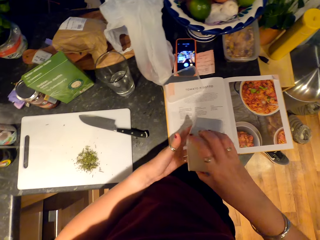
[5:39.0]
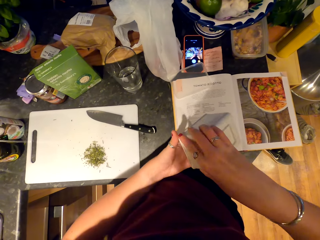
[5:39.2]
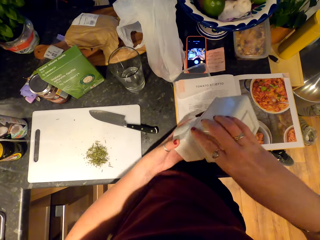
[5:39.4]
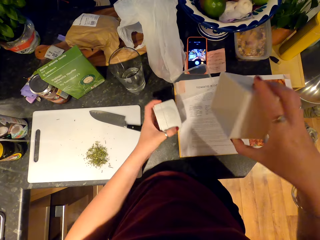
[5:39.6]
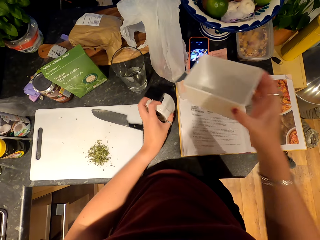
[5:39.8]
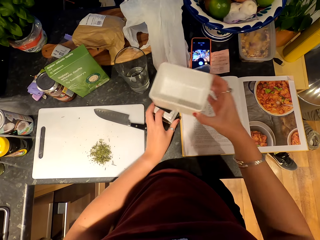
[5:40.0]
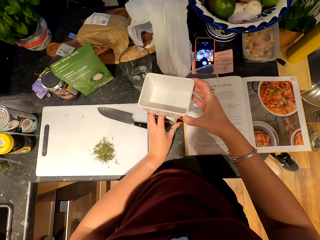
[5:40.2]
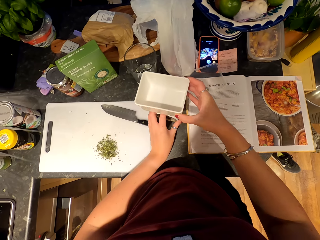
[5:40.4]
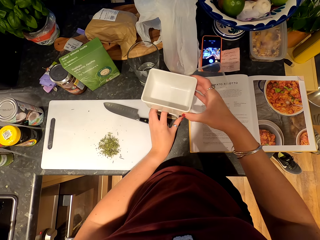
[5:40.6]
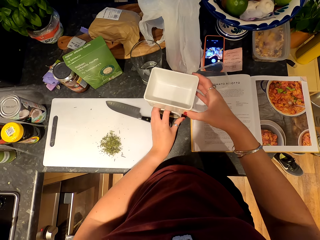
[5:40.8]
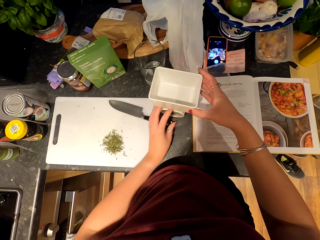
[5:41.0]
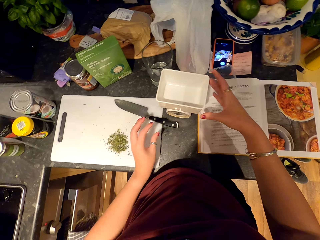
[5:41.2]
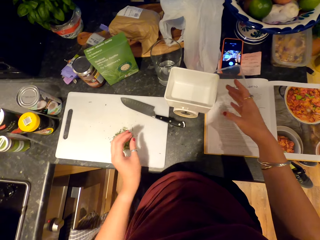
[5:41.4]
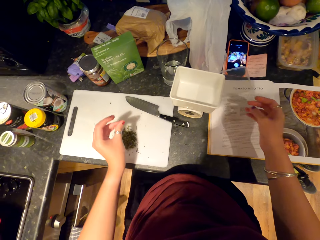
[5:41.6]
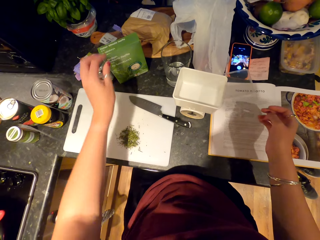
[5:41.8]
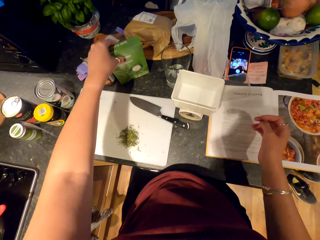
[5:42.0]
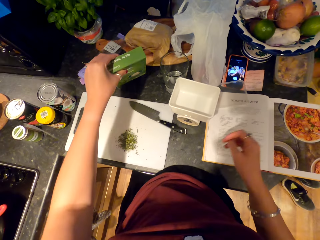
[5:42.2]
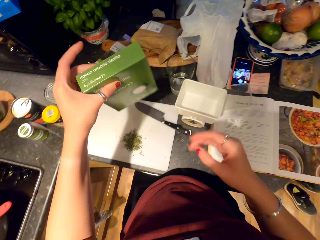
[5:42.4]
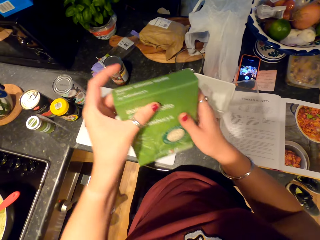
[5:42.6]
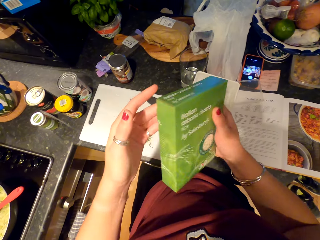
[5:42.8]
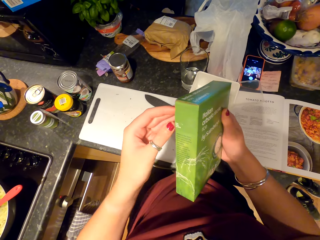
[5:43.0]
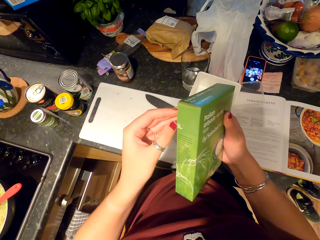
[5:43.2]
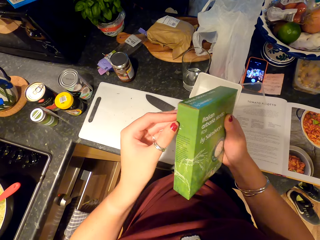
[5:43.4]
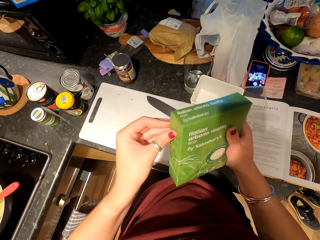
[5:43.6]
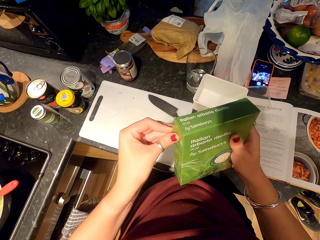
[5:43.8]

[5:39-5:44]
The camera wearer picks up measuring equipment. They pick up a box.

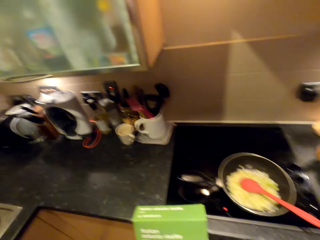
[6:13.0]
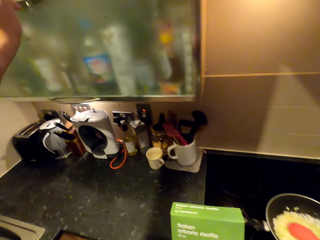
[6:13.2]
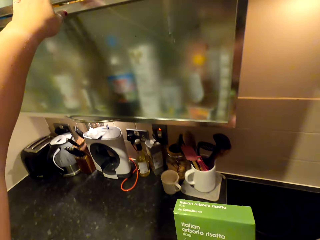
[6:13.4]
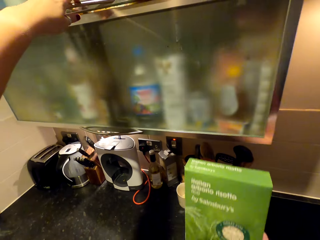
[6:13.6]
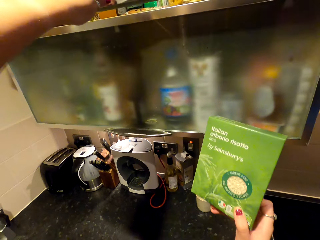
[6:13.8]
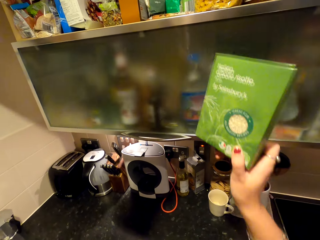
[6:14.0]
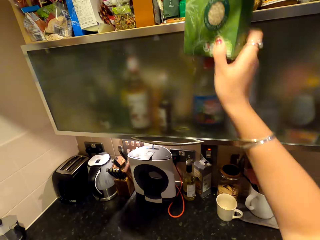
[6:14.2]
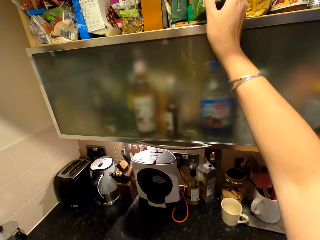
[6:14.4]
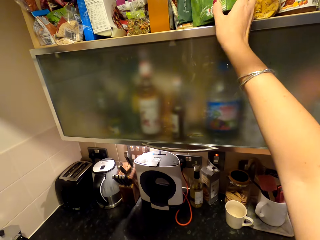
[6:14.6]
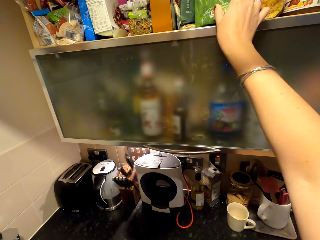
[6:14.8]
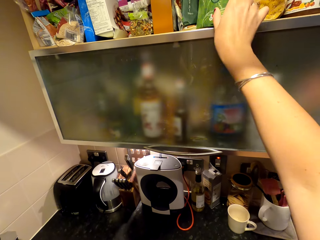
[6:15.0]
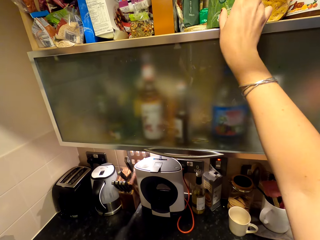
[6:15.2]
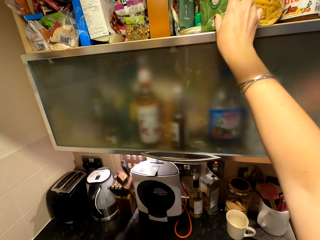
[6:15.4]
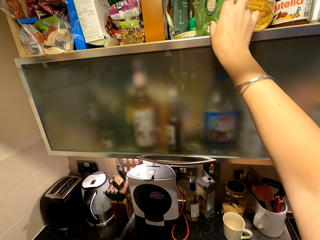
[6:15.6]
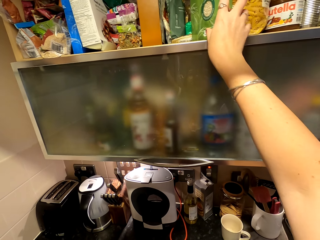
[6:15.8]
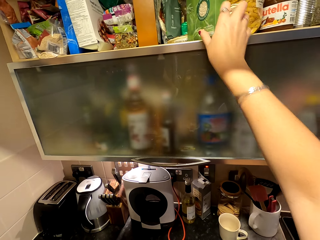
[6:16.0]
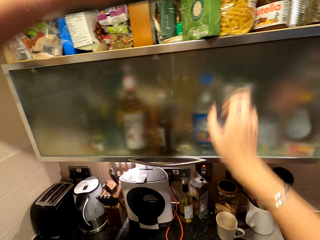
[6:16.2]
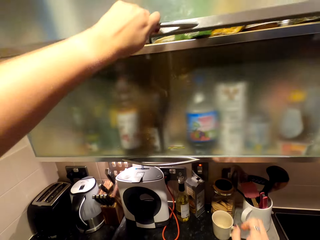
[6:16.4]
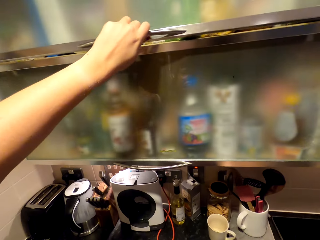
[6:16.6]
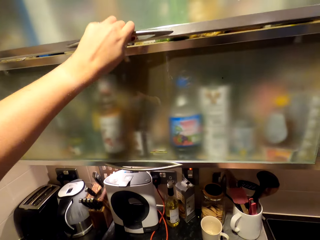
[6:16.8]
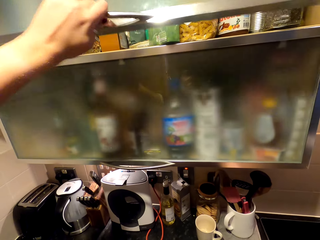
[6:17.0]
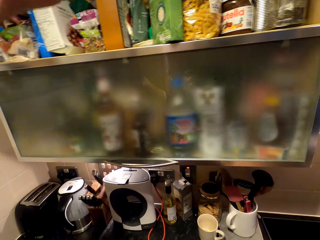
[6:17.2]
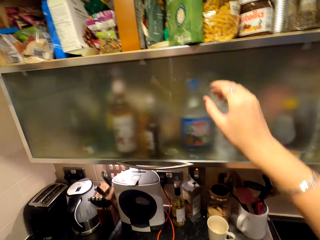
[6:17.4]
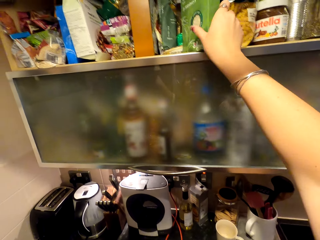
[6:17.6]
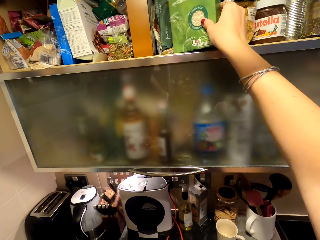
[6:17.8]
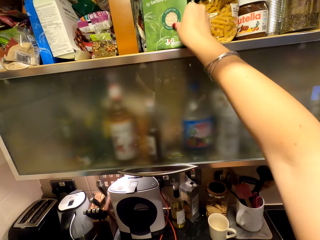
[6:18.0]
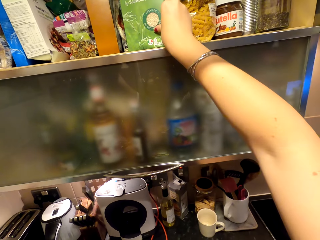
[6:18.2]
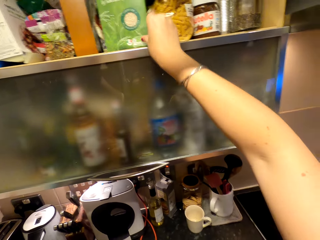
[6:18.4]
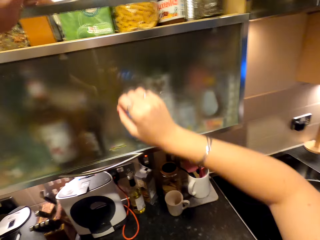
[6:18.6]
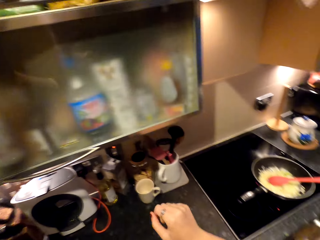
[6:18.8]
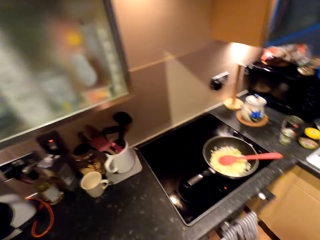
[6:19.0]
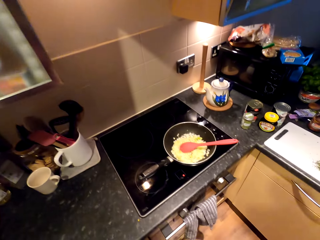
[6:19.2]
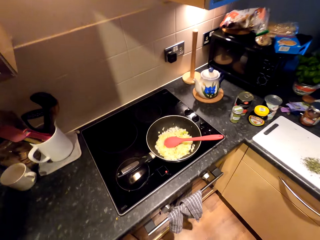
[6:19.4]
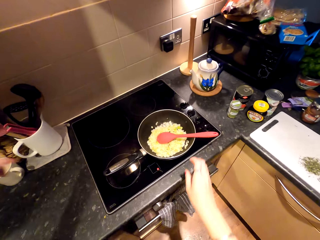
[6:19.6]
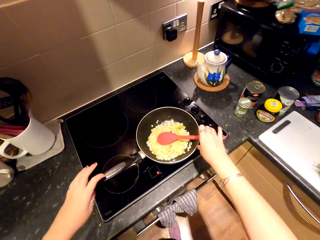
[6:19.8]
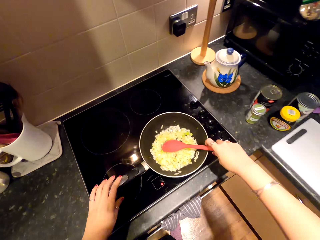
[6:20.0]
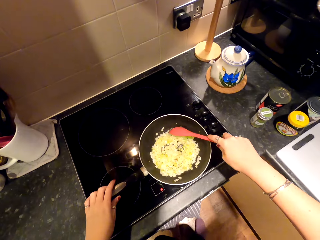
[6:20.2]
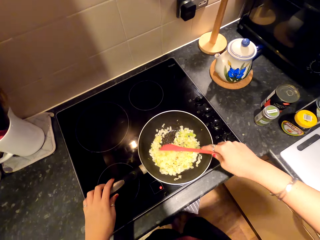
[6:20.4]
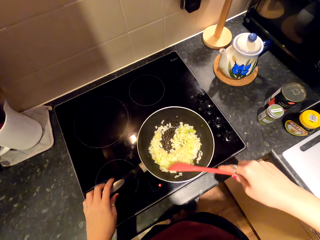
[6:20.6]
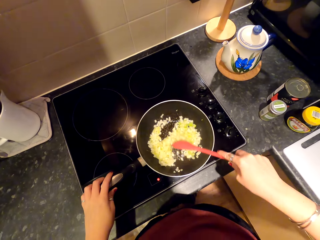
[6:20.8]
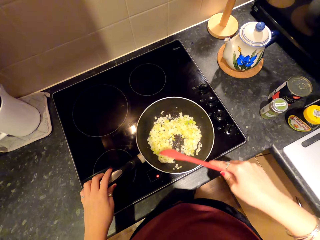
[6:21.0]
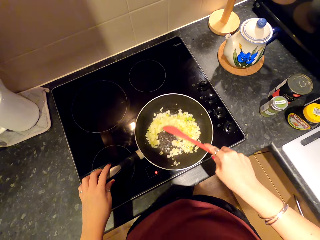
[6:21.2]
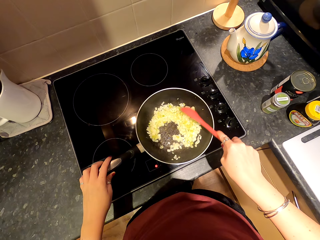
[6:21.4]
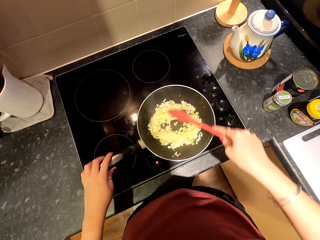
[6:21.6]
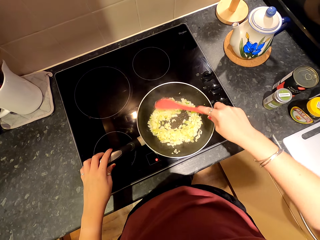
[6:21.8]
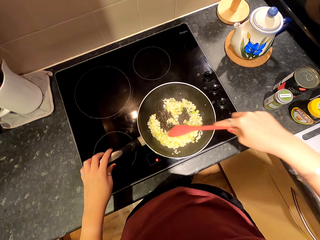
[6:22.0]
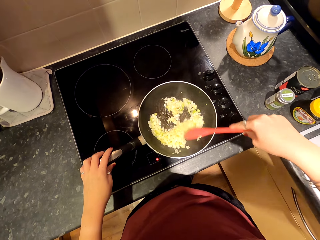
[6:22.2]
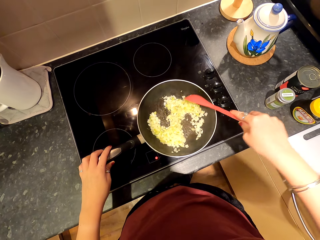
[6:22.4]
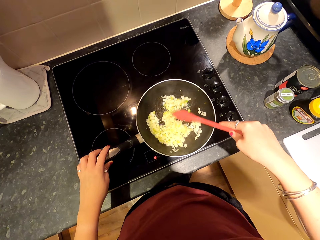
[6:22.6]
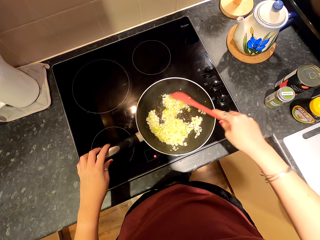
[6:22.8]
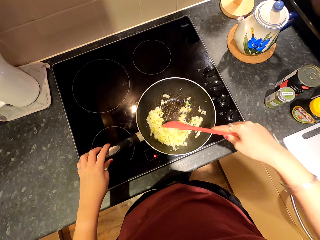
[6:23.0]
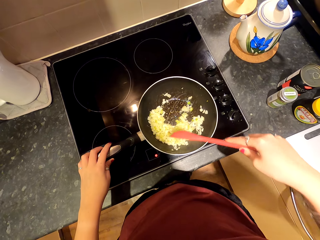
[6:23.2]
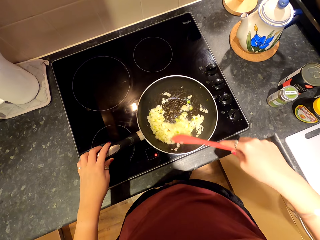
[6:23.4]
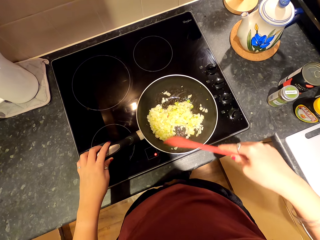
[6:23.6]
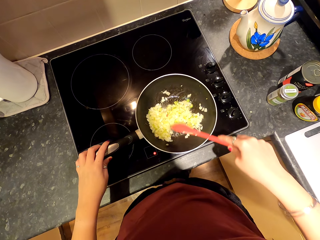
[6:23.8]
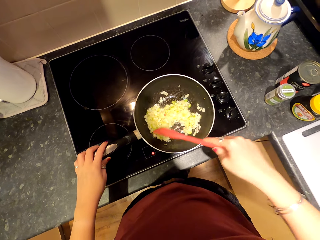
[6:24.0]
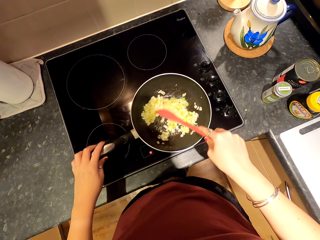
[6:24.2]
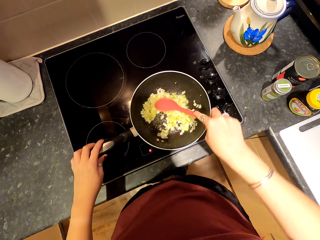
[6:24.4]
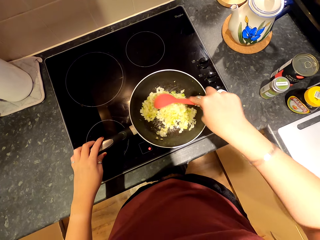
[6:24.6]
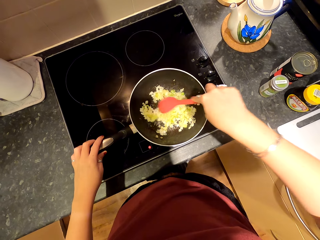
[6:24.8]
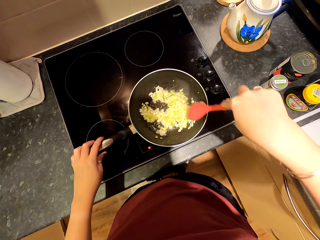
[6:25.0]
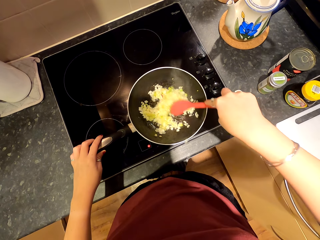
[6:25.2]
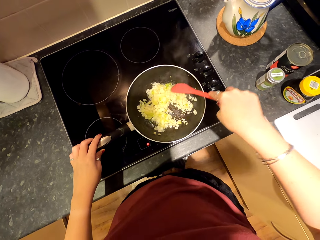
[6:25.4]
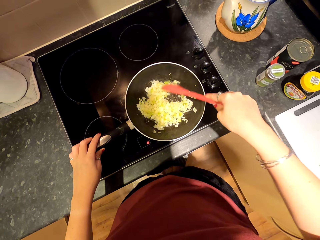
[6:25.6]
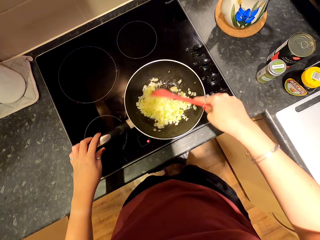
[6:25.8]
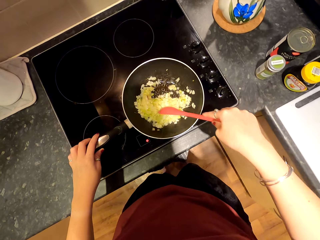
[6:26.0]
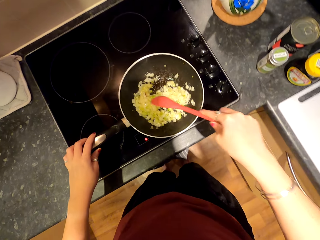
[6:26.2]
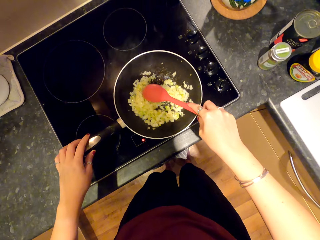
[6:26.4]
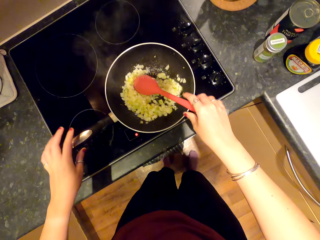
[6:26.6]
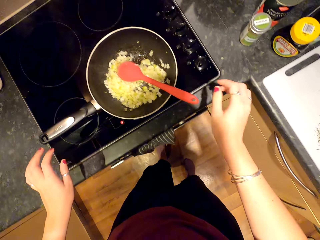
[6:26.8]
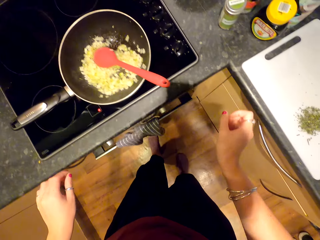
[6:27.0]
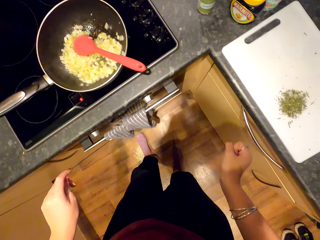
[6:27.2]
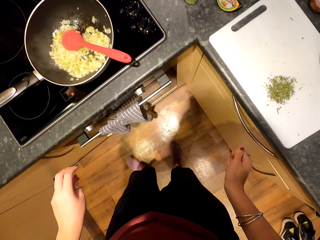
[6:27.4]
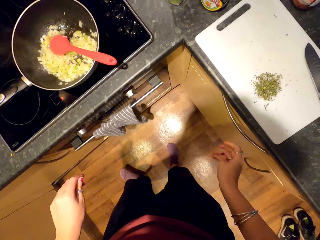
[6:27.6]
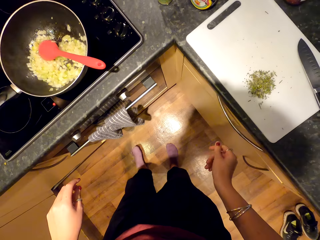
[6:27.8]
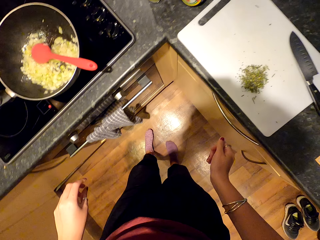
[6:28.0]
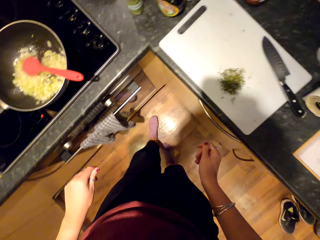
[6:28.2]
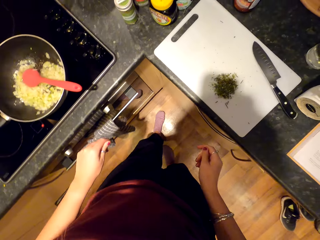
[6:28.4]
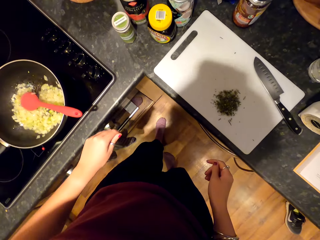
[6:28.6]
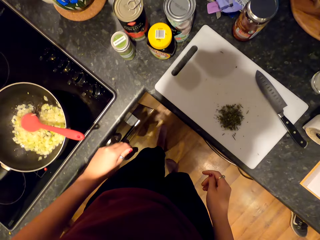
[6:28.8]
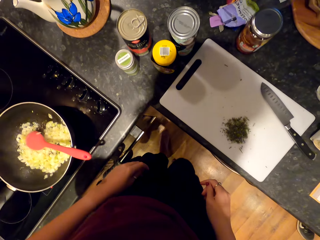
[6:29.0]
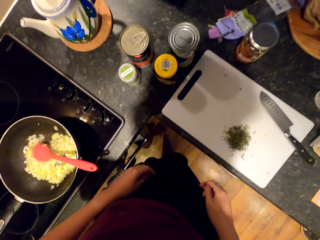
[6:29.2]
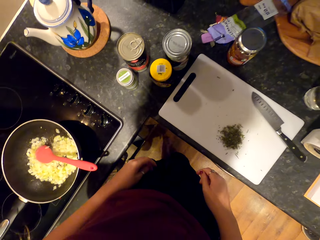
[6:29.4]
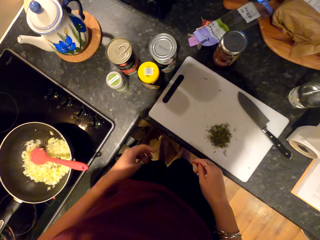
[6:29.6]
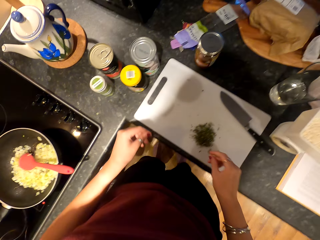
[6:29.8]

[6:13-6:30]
The camera wearer moves forward. They open the cupboard. They put in the ingredient. They close the cupboard. They open the cupboard. They move the ingredient. They close the ingredient. They move towards the stove. They hold the pot. They turn around. They mix the food.
